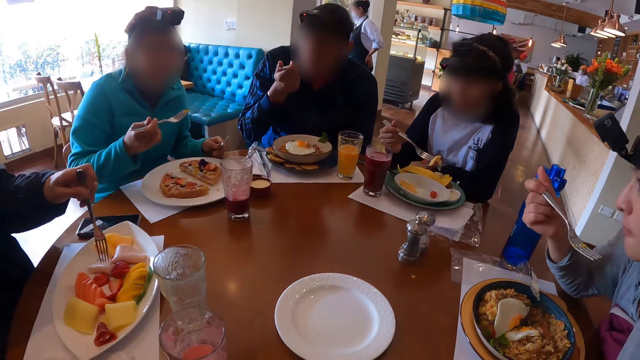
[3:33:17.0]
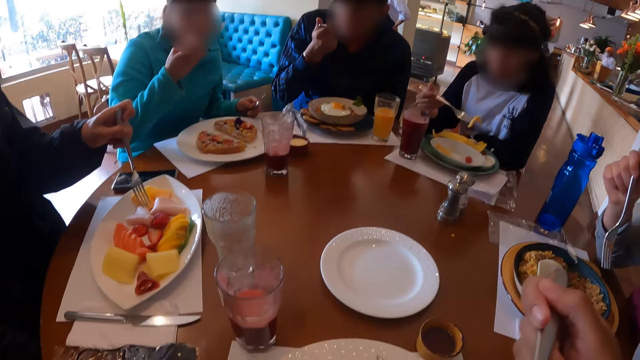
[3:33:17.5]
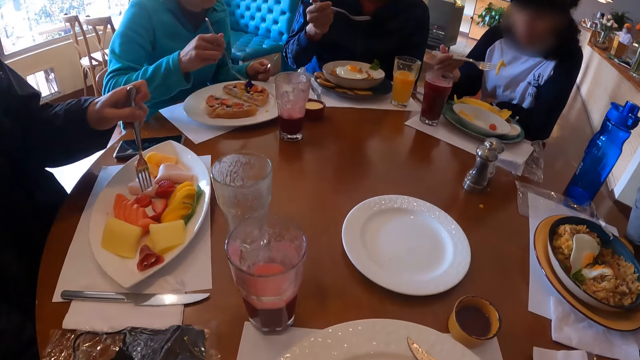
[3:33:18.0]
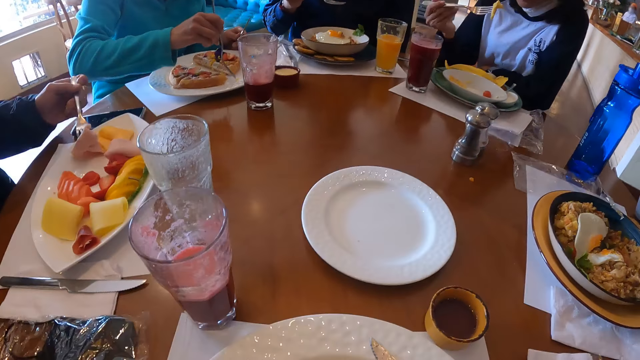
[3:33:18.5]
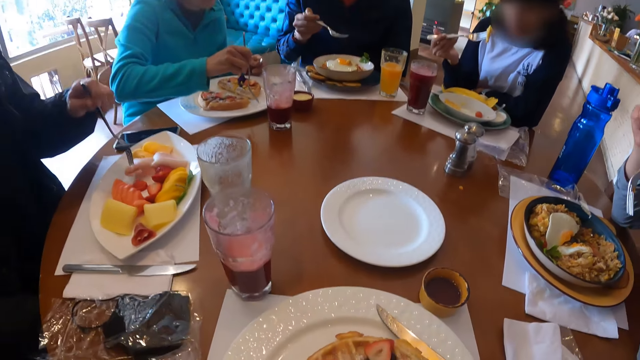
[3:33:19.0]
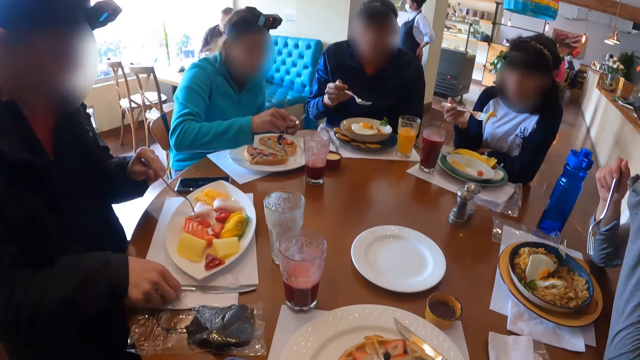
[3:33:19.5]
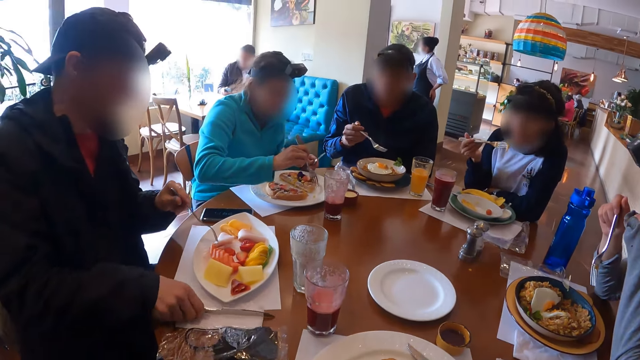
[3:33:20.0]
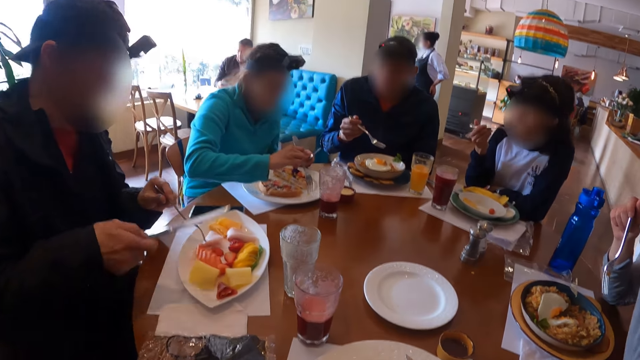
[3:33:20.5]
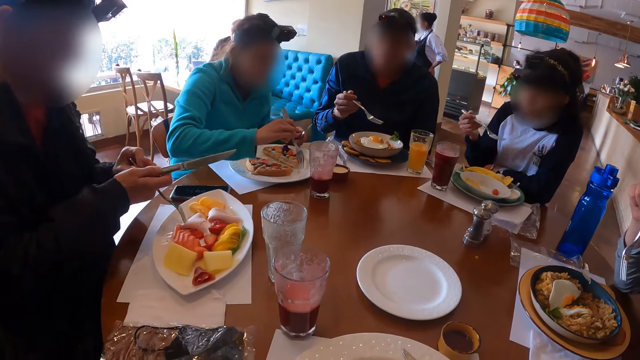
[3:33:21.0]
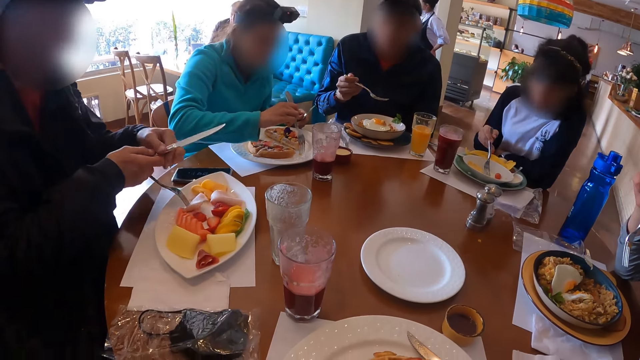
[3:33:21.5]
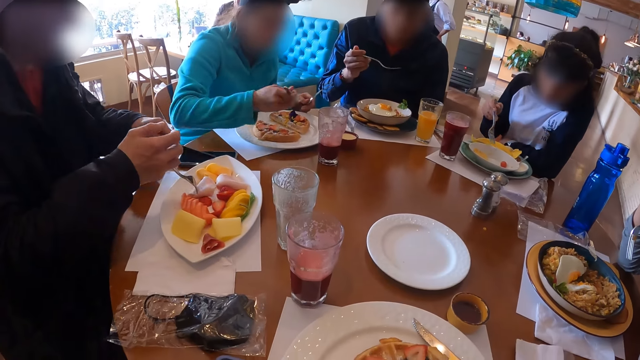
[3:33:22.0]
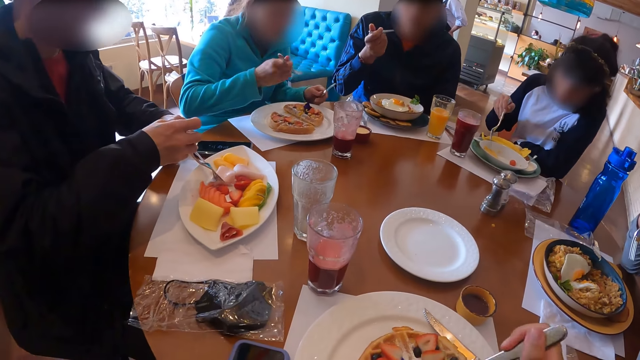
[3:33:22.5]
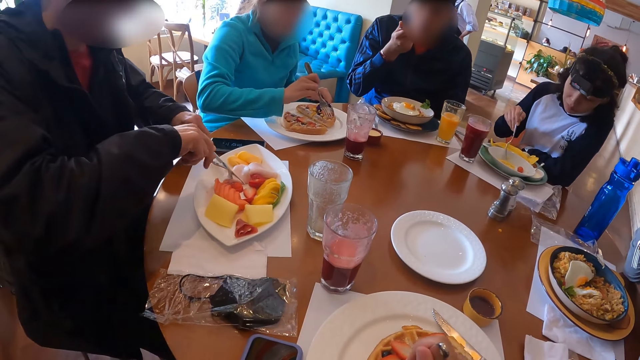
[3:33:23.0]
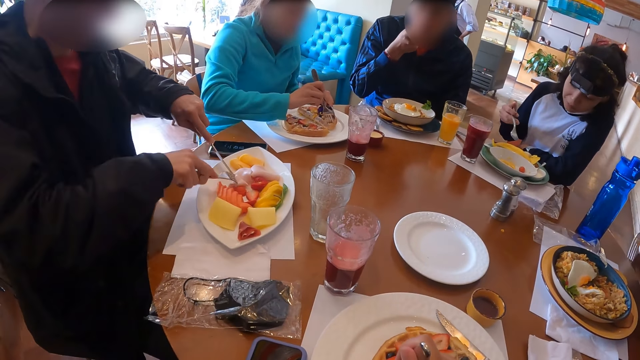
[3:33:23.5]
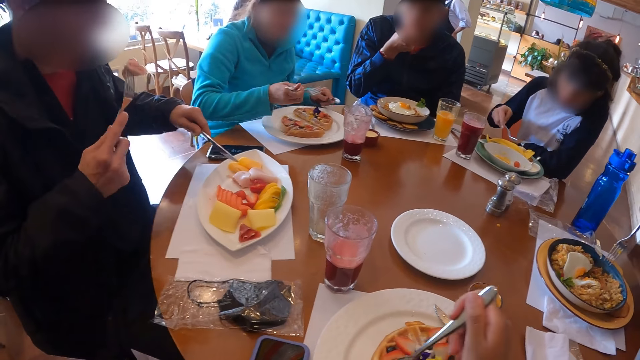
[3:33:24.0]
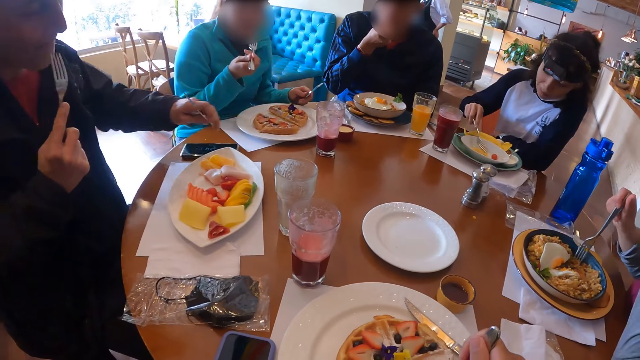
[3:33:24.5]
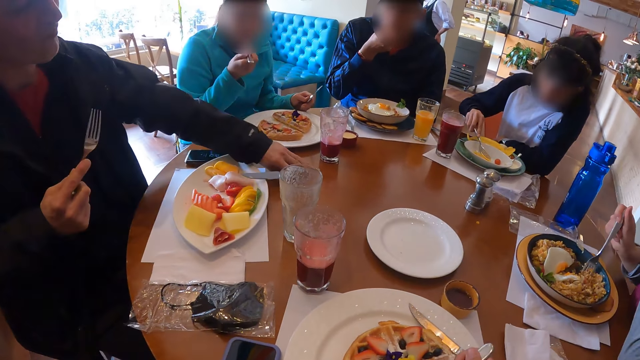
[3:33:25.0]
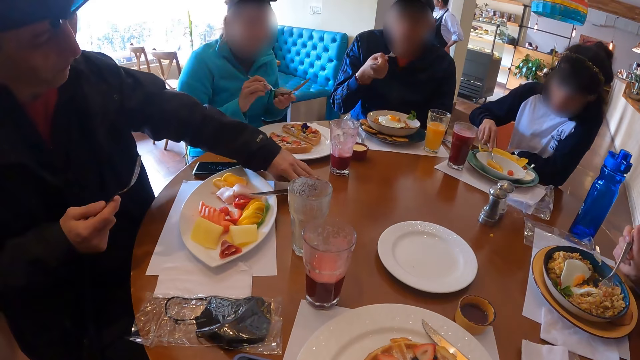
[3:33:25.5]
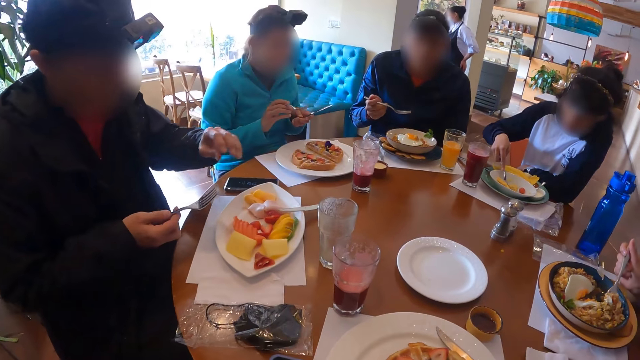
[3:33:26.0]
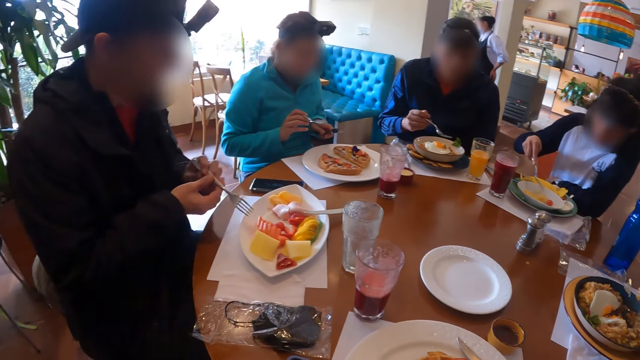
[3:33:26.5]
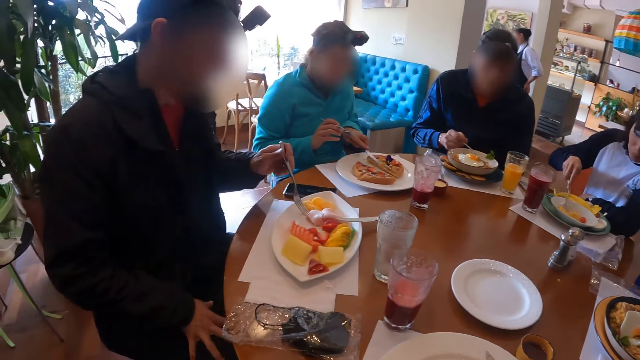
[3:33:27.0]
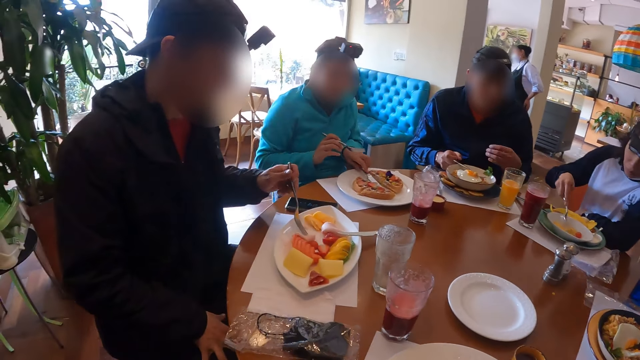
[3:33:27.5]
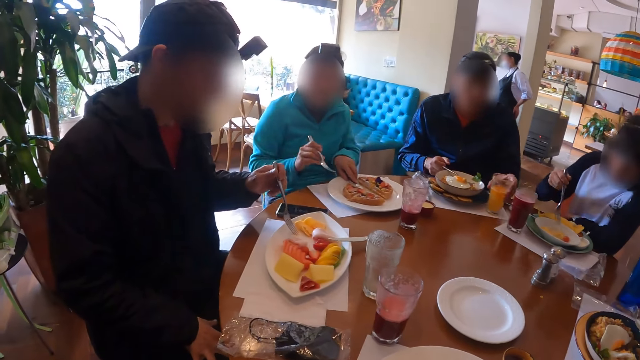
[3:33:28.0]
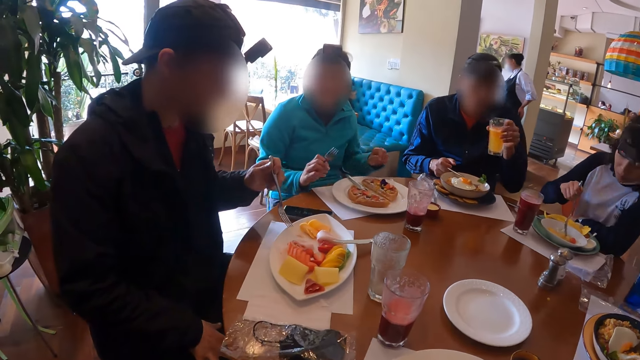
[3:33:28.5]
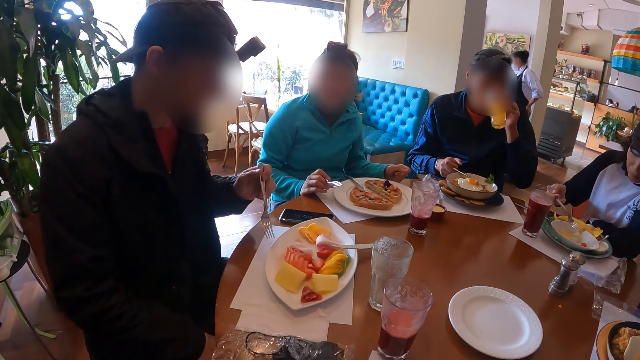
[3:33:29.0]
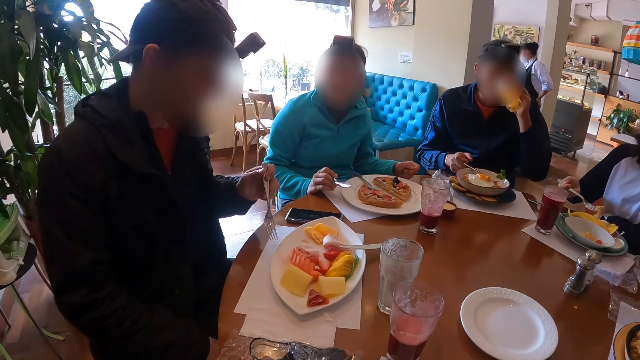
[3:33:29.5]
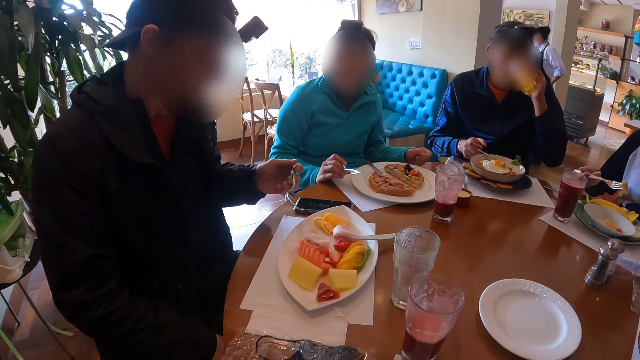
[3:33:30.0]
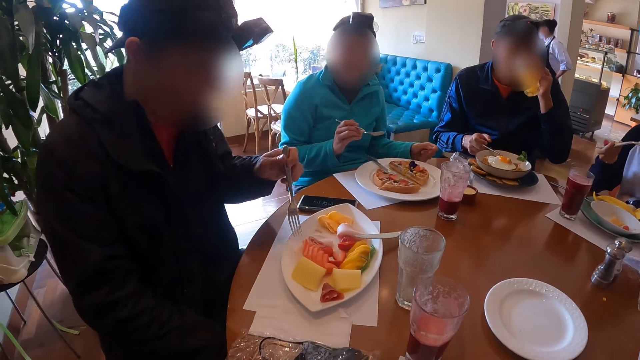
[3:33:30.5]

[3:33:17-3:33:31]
A man scoops the fruit. The camera wearer eats the food with the fork in her right hand. The man picks up a knife on the table with his right hand. A woman eats the food. The man holds the fork with his right hand and passes the knife in his right hand to his left hand. The camera wearer picks food from the plate with the fork in her right hand. The man cuts the fruit and eats food from the plate with the fork in his right hand. He drops the knife in his left hand on the table and passes the fork in his right hand to his left hand. Another man drops the knife in his left hand on the plate. A third man picks up the cup of juice on the table with his left hand. He drinks from the cup in his left hand.

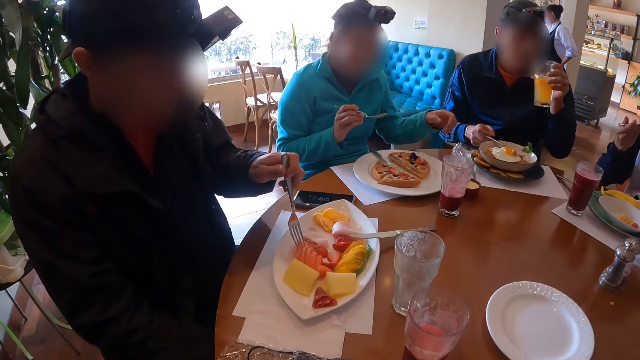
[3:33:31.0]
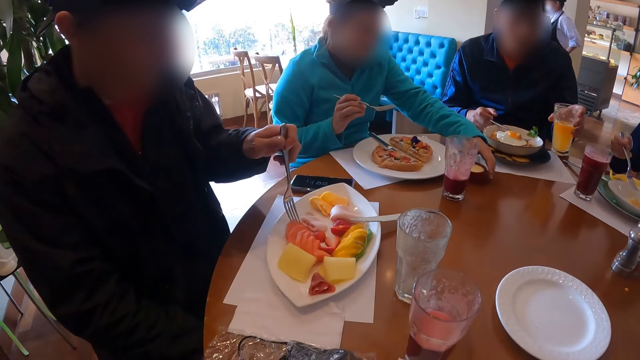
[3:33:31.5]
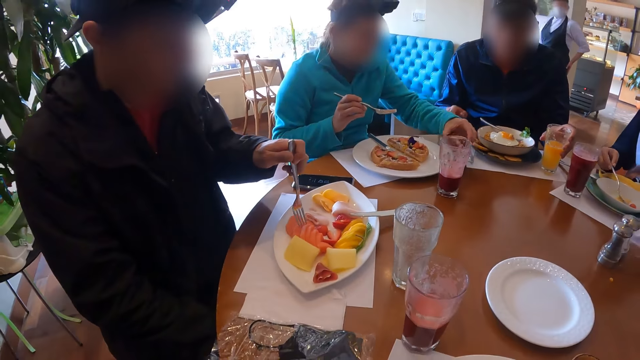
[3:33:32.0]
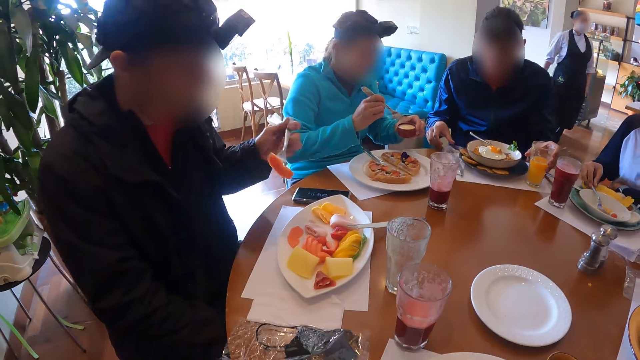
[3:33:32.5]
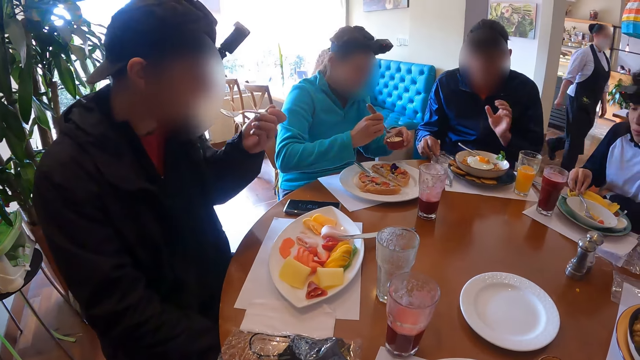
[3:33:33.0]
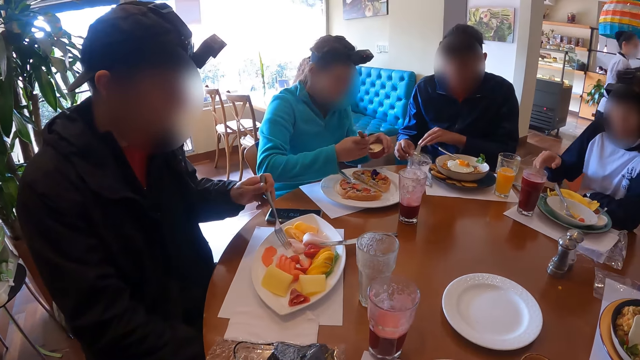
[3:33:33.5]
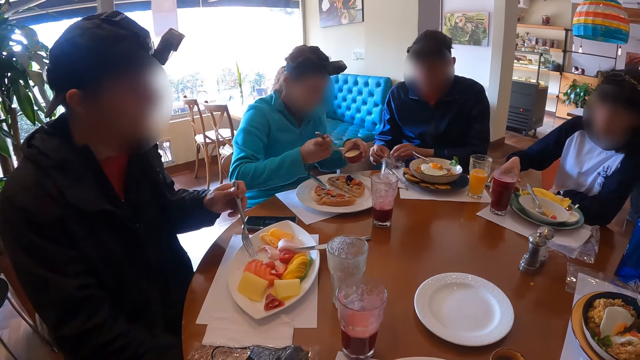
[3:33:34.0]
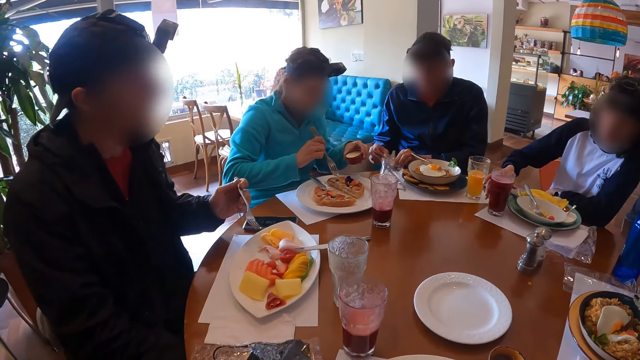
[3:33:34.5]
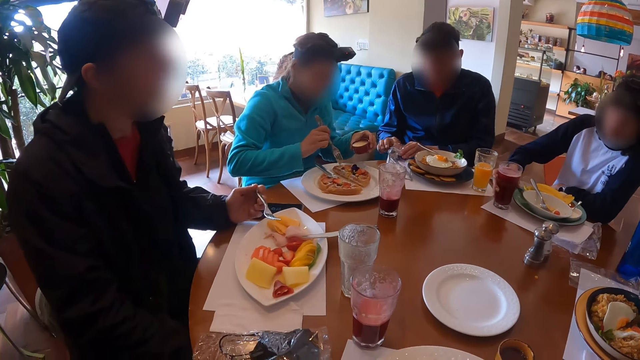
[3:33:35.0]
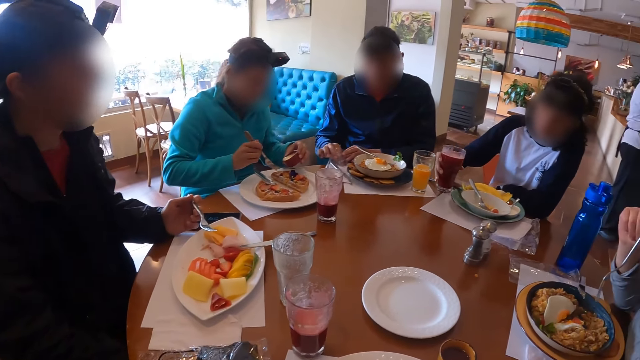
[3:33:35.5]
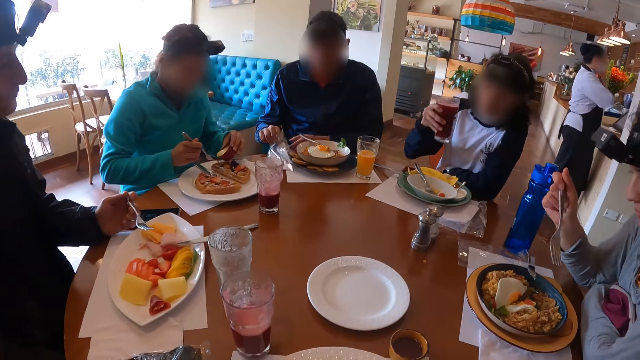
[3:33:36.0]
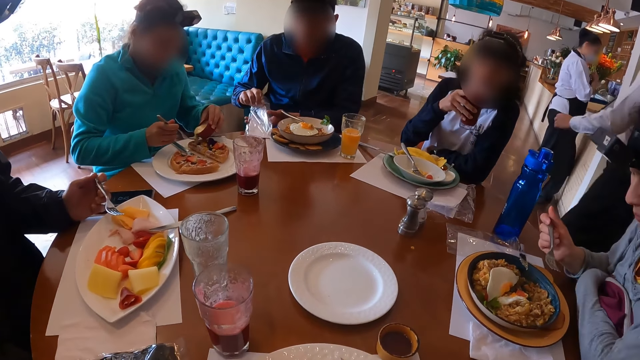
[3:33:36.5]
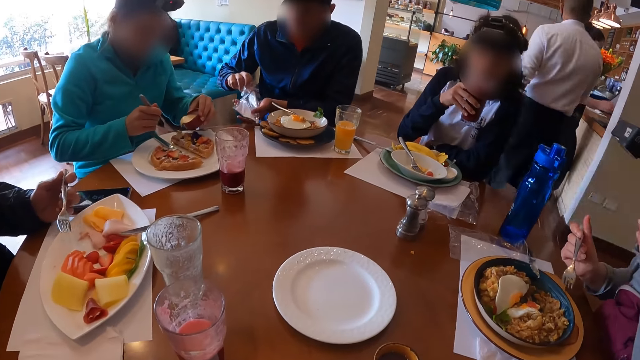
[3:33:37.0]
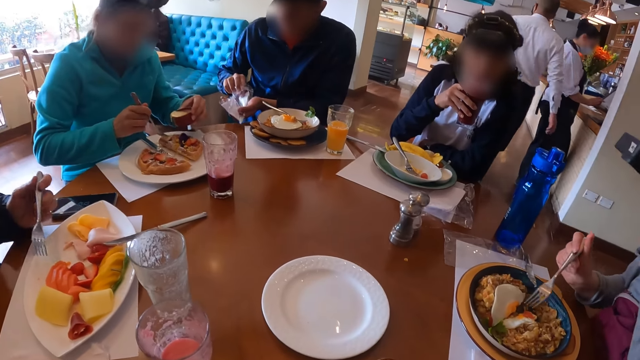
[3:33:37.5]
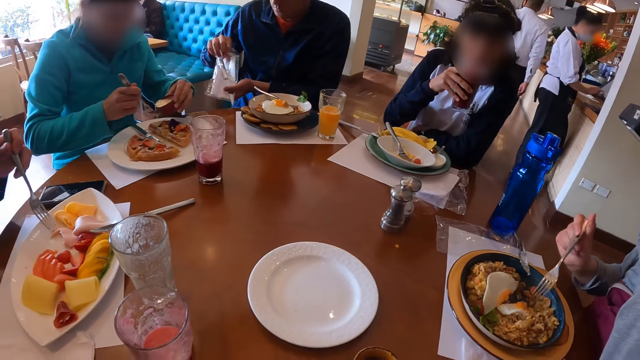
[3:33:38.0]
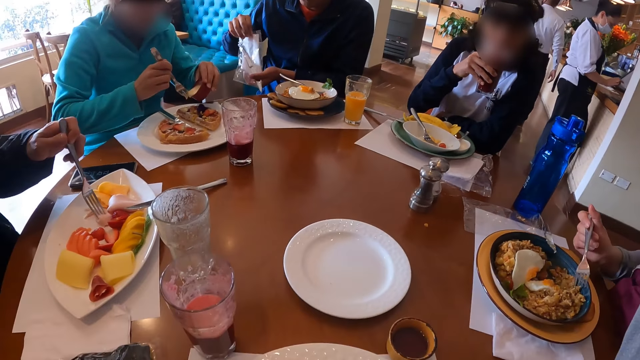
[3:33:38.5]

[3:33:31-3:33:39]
A man picks up the container of sauce on the table with his left hand. Another man eats food from the plate with the fork in his left hand. A third man drops the cup in his left hand on the table. A woman drops the fork in her right hand in the plate on the table. The third man picks up a nylon or paper bag on the table with his right hand. Another woman scoops the sauce. The third man holds the nylon with both hands. The first man puts sauce from the container in his left hand into the plate with the fork in his right hand. The first woman picks up a cup of juice on the table with her right hand. The third man removes a serviette from the nylon with both hands. The waiter walks past the camera wearer. The first woman drinks juice.
